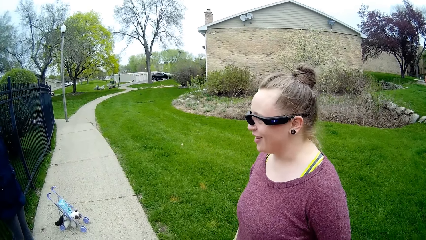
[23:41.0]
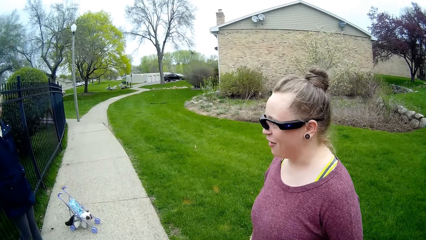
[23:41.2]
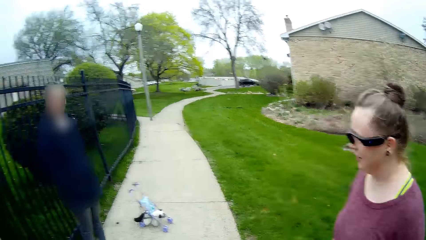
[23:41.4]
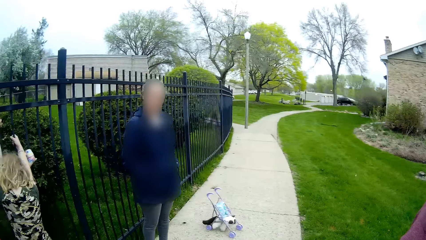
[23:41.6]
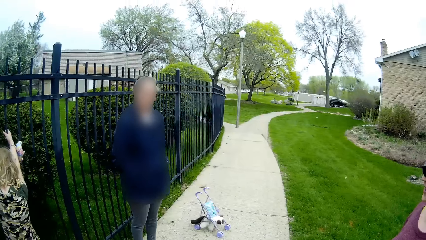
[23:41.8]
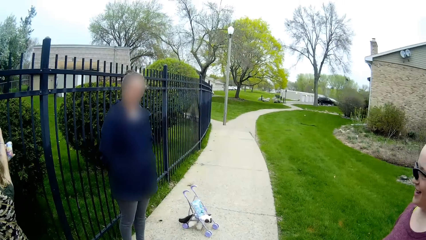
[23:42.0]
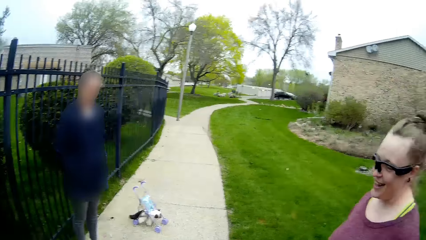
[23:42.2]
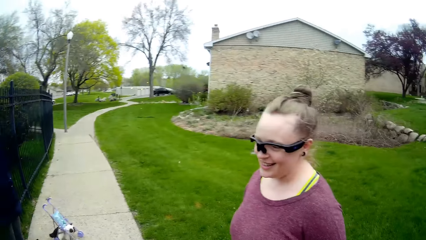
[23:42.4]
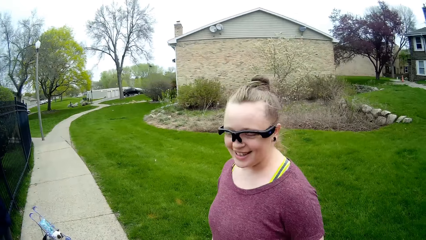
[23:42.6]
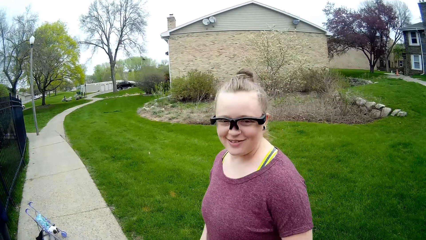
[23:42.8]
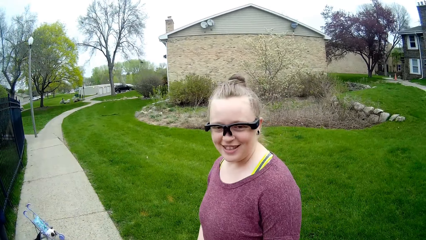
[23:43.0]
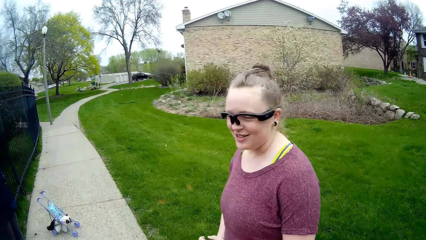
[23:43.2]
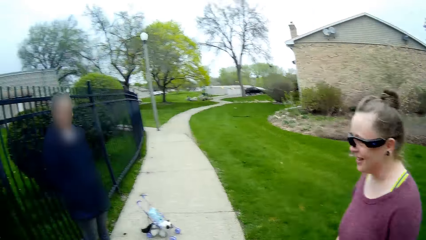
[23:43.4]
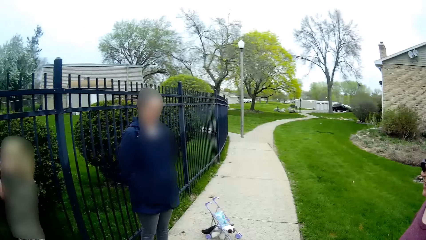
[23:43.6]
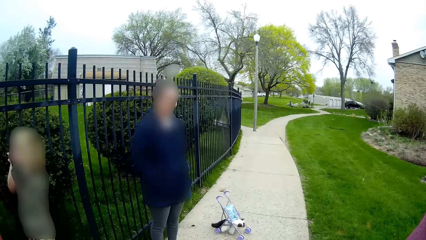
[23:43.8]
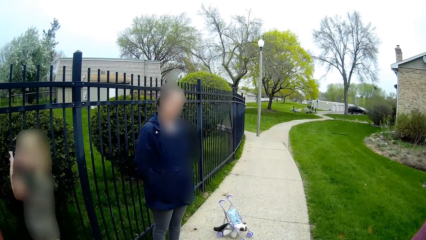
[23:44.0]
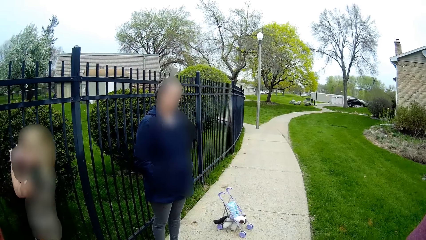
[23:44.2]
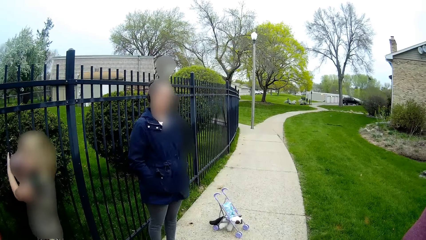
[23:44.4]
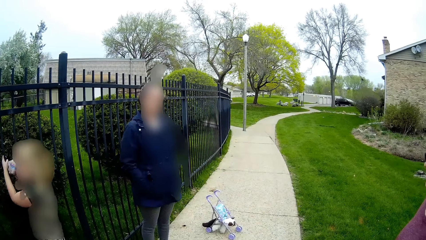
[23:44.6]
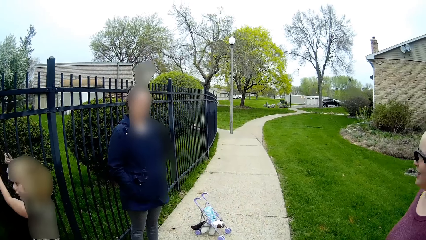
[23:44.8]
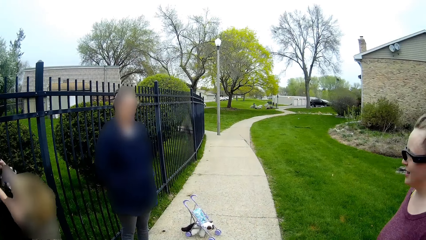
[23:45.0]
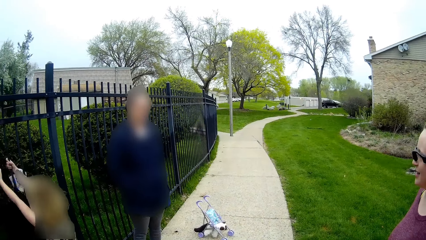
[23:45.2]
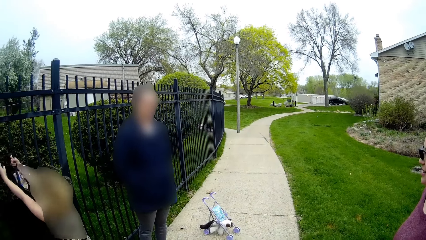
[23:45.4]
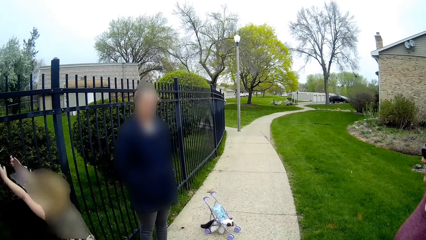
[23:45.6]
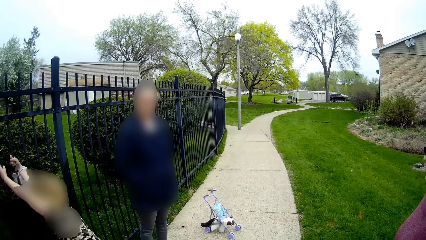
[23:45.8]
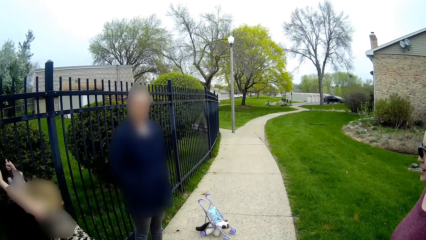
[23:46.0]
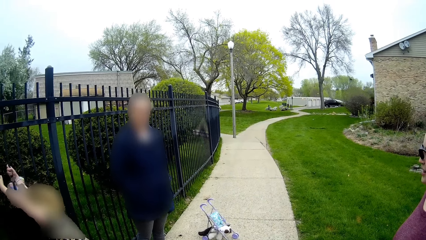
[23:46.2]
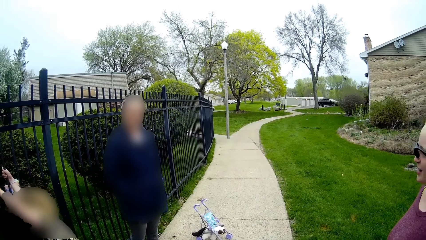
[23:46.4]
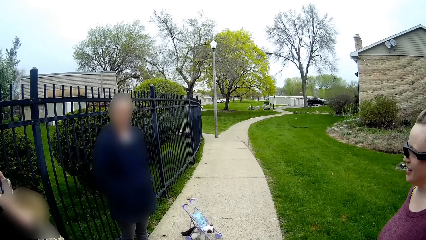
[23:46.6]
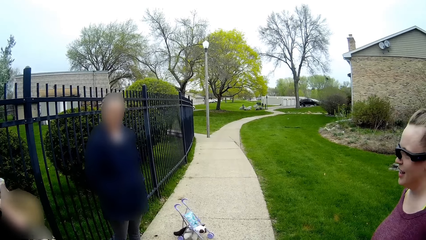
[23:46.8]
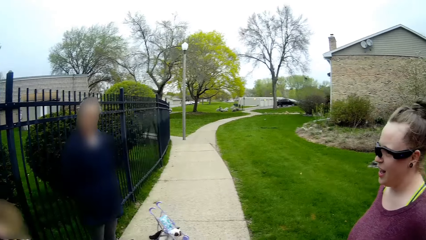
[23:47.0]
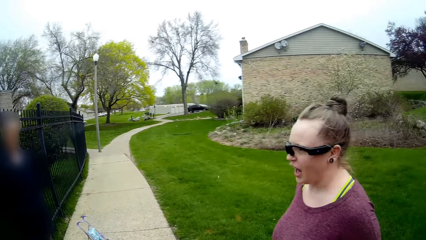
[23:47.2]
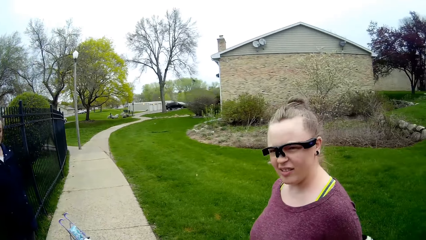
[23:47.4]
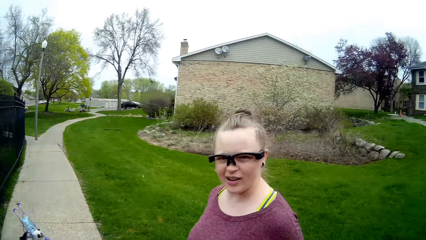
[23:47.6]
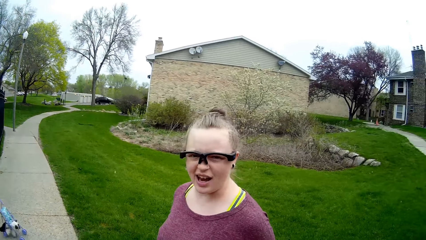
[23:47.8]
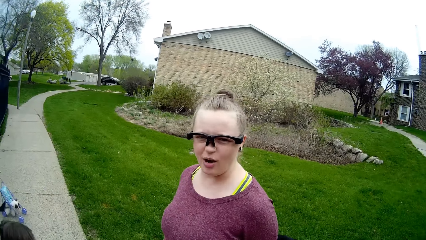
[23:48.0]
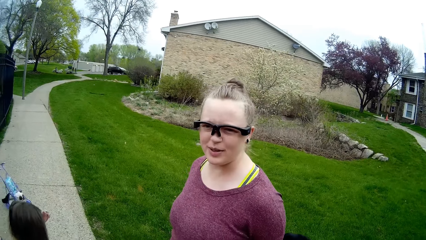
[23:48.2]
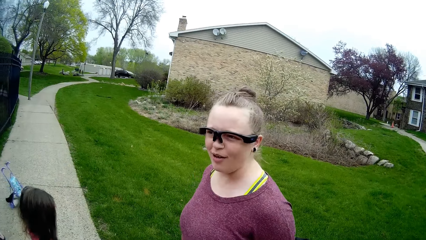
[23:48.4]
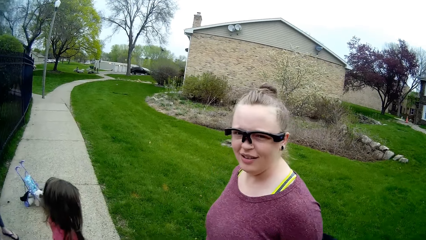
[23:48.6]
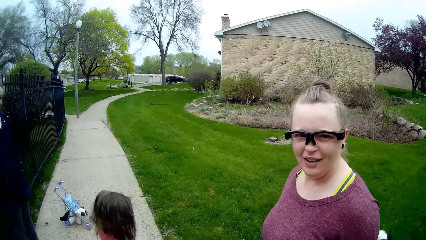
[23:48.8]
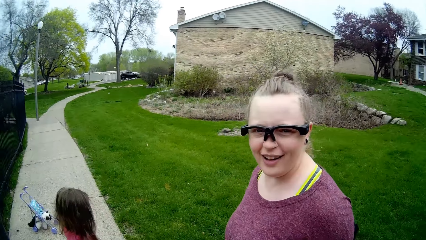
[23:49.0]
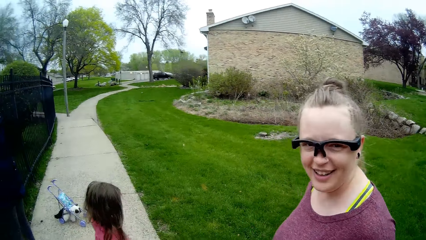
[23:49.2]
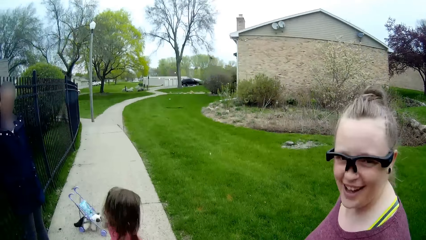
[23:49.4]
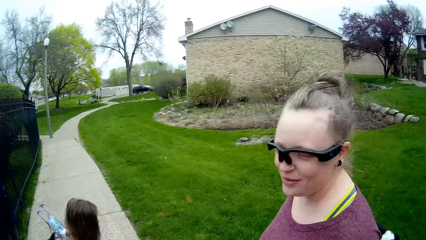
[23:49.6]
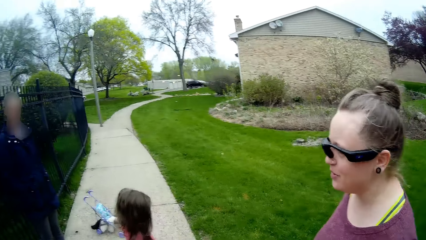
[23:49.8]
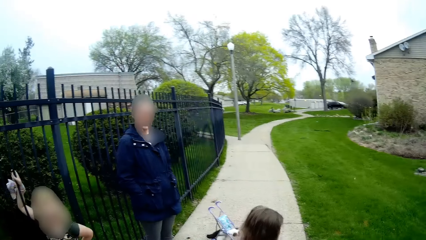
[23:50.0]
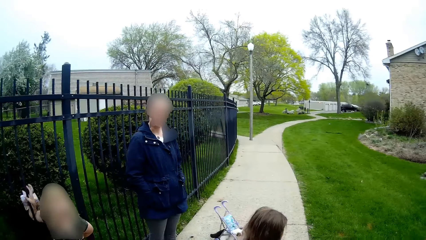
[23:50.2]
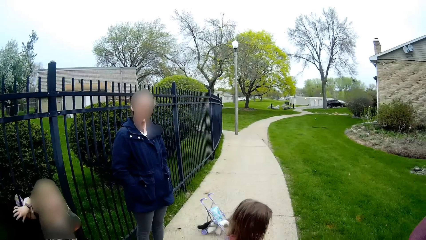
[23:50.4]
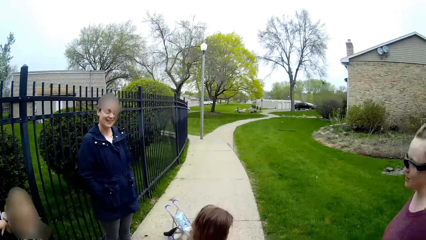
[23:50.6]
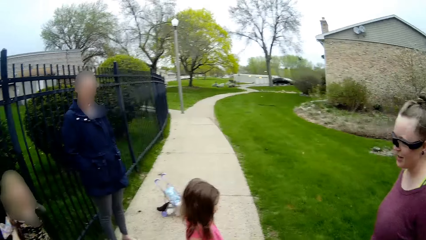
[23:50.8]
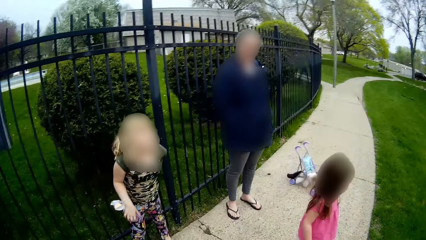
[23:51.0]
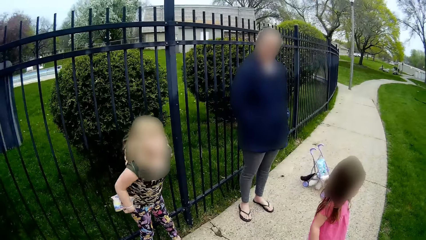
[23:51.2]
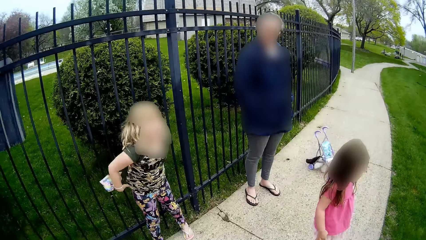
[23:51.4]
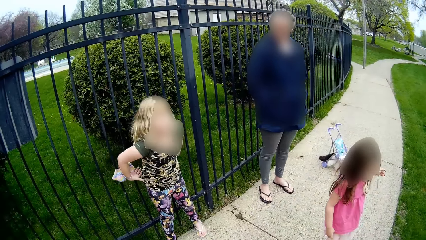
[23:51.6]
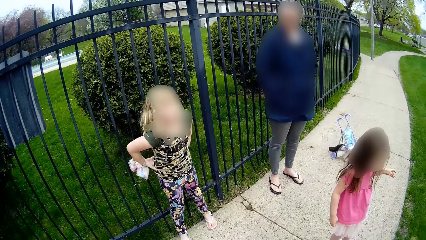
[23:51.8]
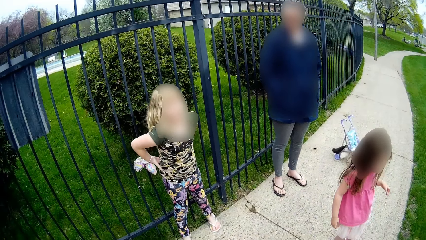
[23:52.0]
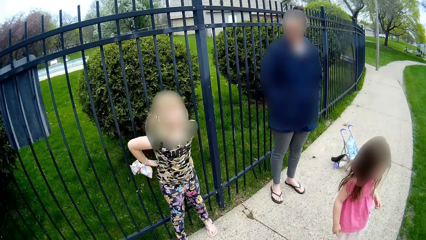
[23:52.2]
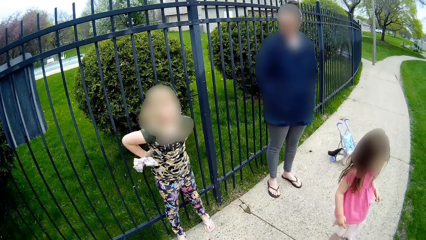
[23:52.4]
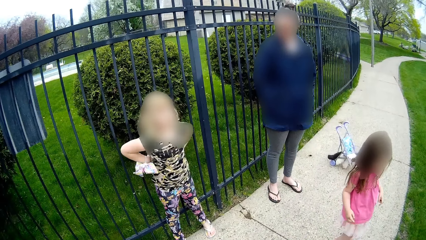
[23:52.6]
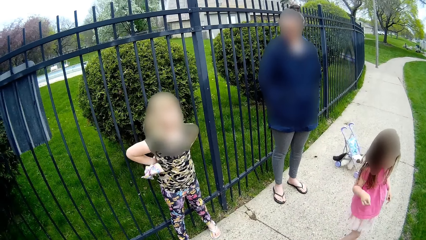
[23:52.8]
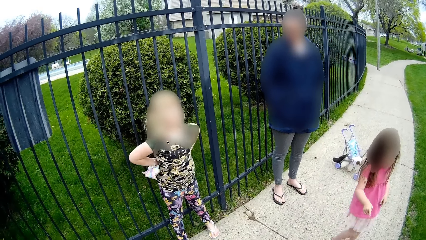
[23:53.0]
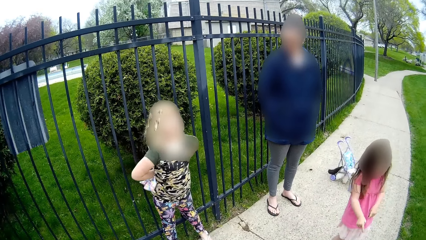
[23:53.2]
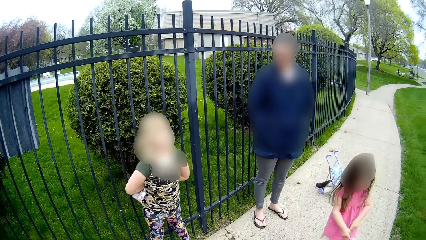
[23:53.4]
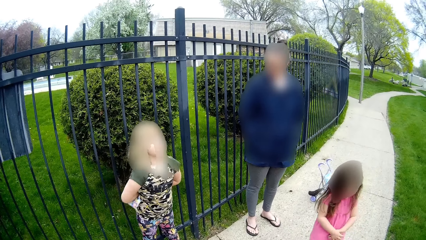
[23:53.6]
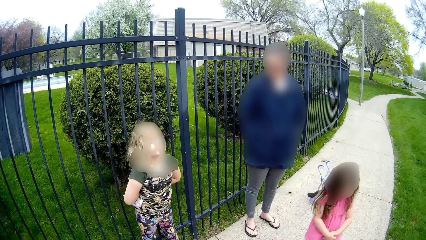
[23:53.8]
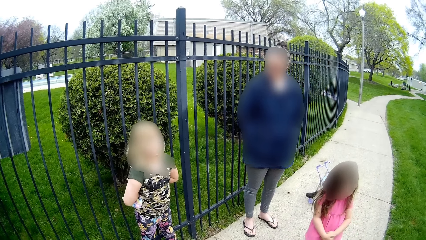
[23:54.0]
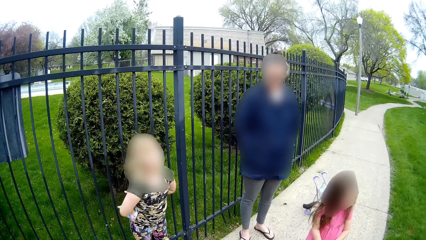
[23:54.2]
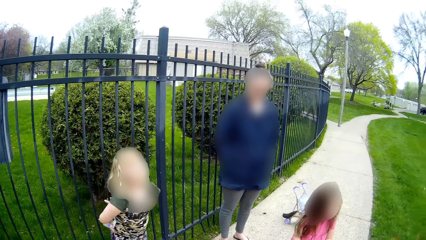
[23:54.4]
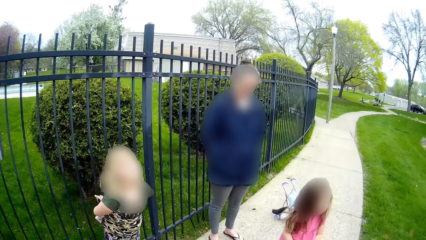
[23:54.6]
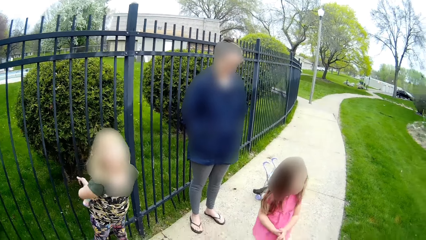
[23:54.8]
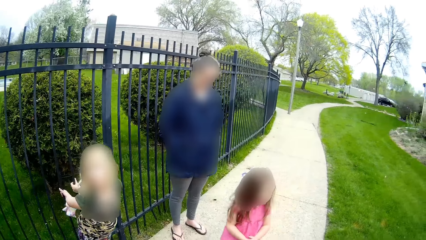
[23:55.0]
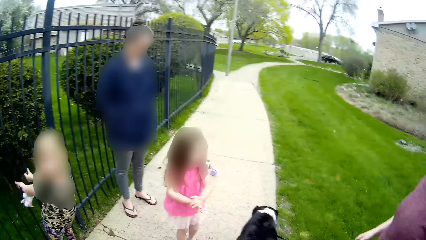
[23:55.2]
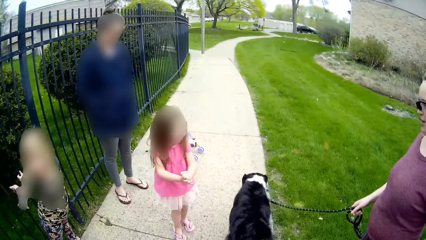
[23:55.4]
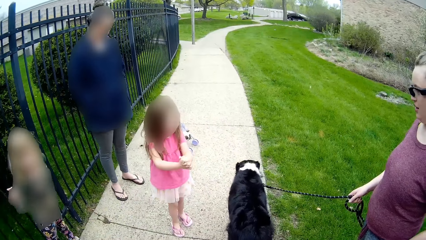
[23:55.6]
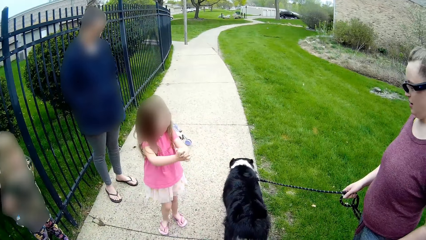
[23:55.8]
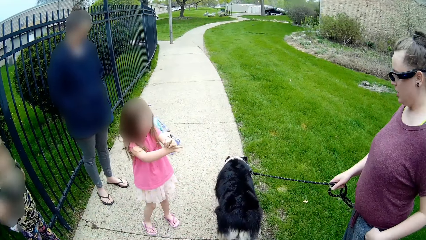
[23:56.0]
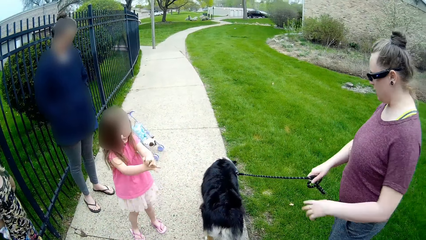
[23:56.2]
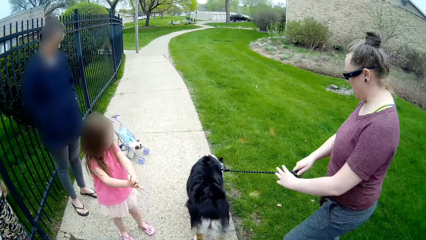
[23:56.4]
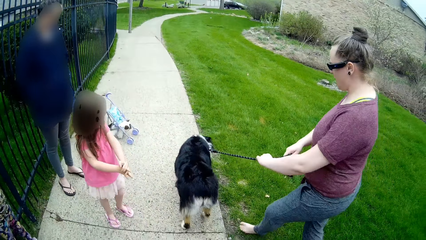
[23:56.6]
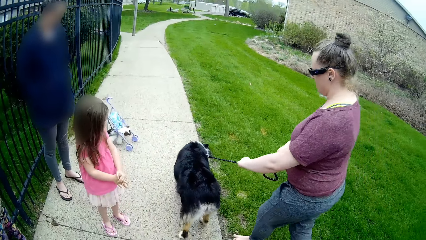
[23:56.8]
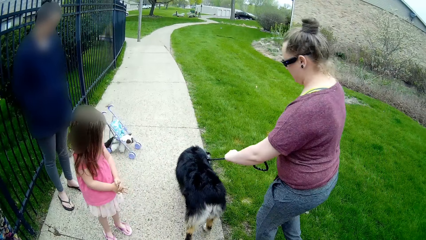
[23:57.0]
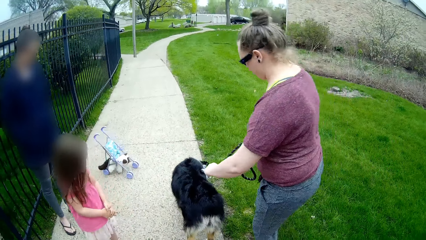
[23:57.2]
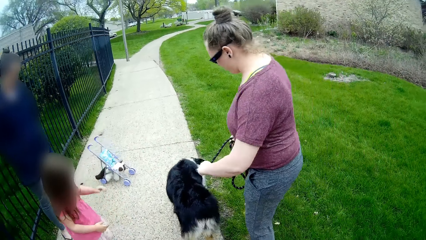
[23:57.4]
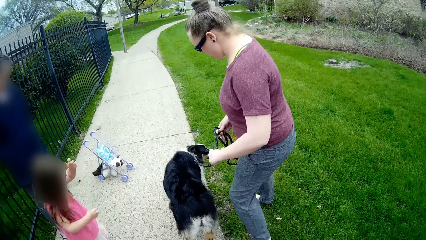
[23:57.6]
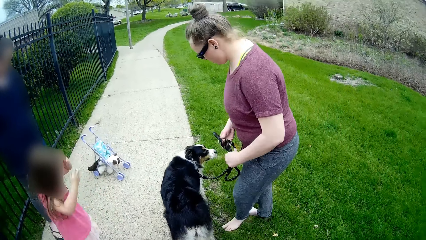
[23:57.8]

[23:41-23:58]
The girl climbs down the fence. The girl plays with the dog. She puts both hands on her waist. The camera wearer adjusts the dog rope.
